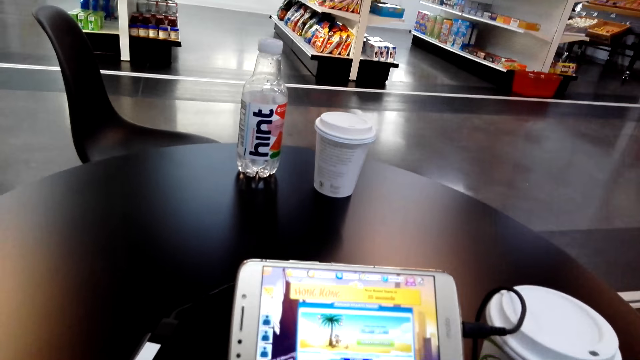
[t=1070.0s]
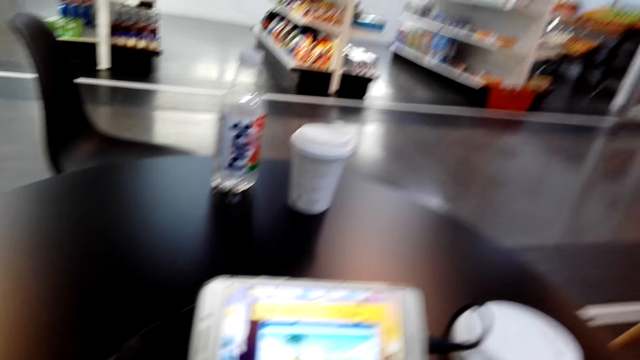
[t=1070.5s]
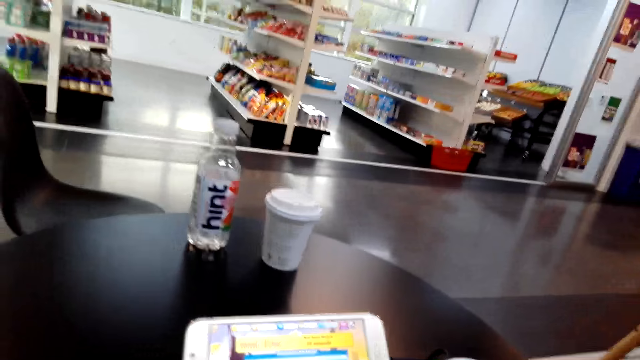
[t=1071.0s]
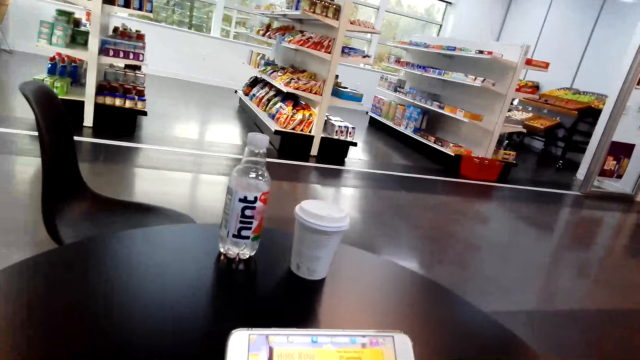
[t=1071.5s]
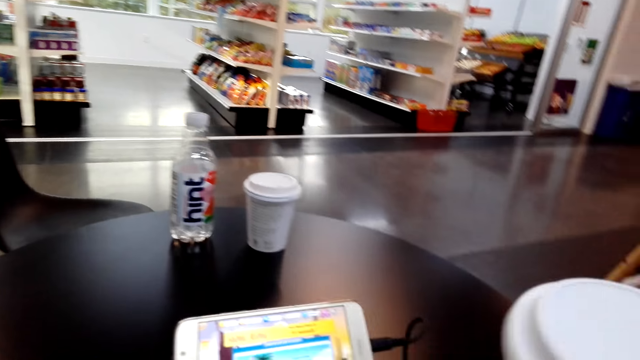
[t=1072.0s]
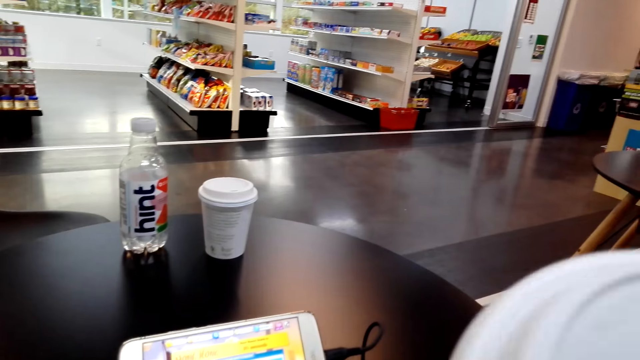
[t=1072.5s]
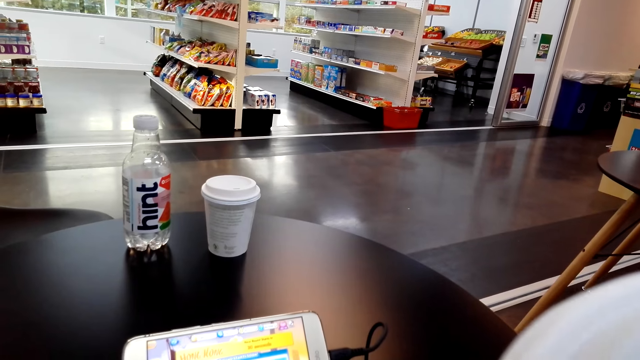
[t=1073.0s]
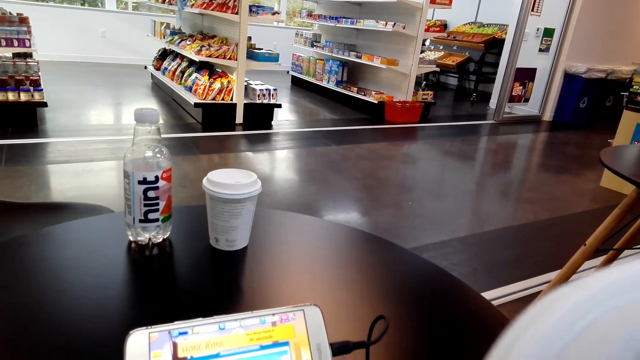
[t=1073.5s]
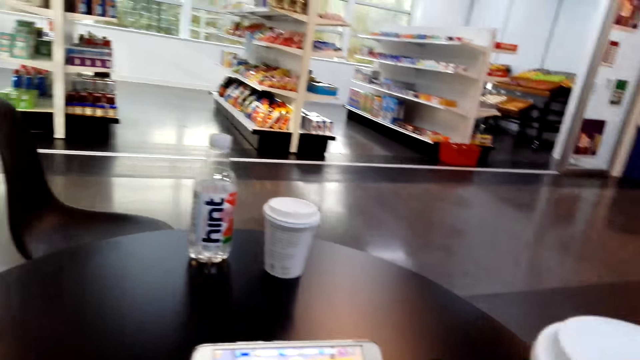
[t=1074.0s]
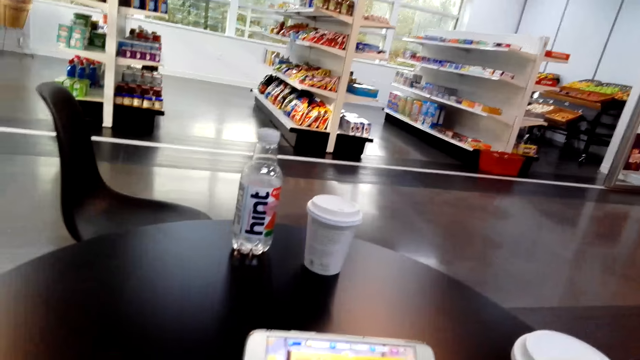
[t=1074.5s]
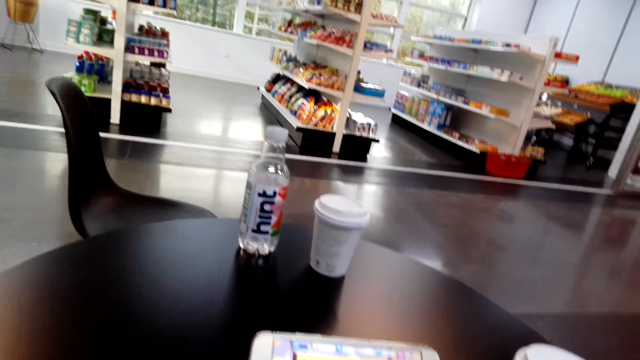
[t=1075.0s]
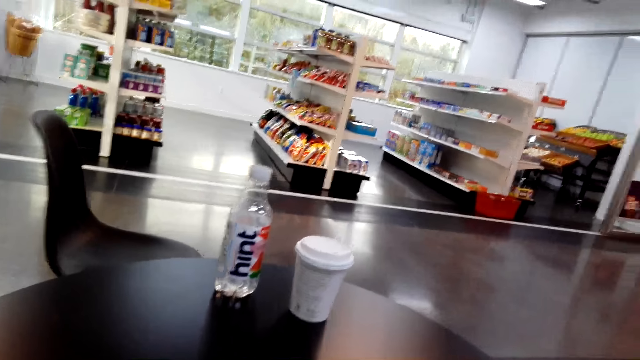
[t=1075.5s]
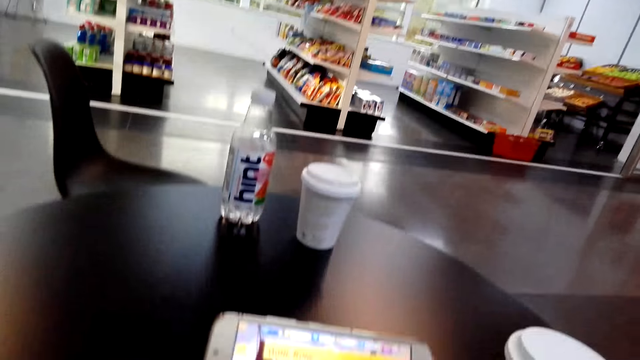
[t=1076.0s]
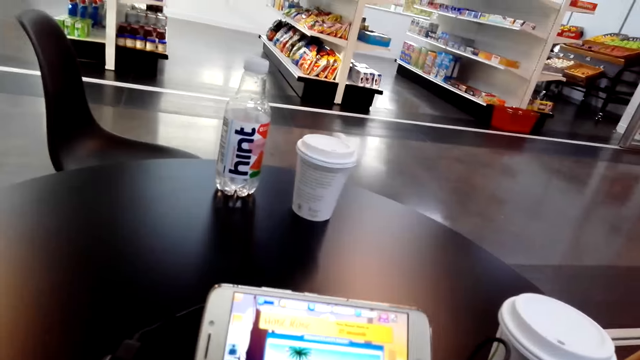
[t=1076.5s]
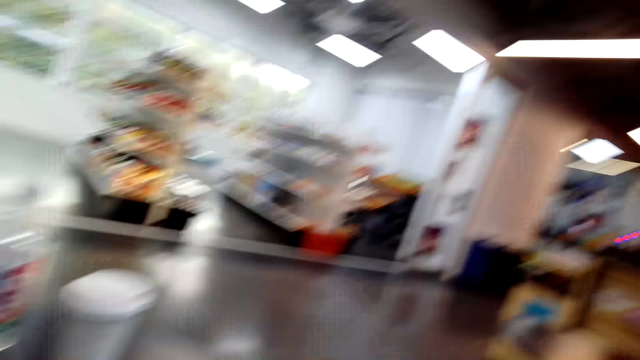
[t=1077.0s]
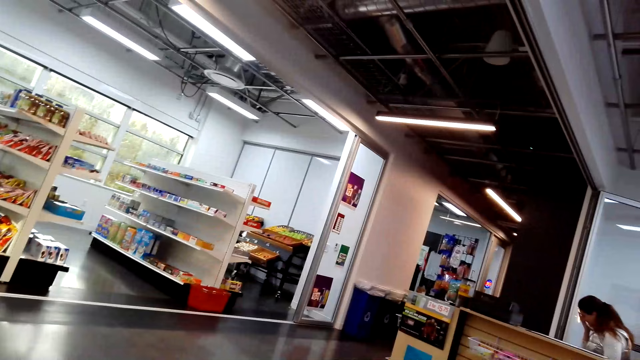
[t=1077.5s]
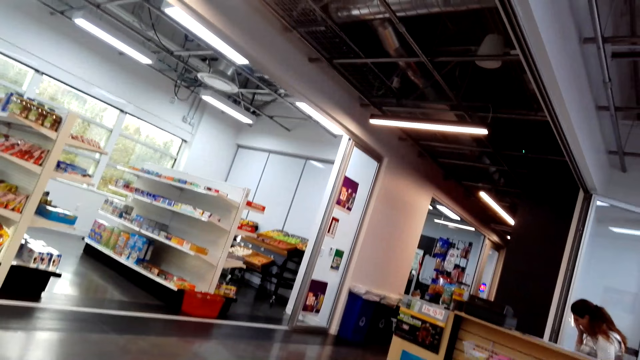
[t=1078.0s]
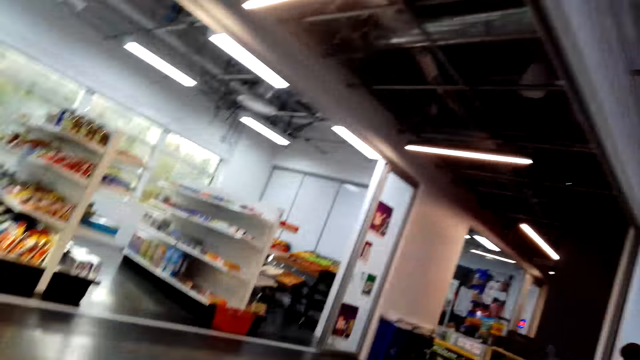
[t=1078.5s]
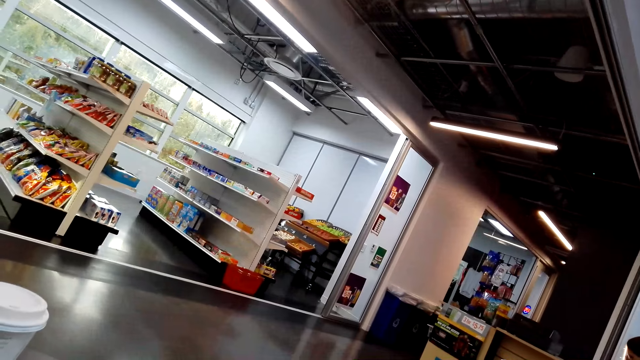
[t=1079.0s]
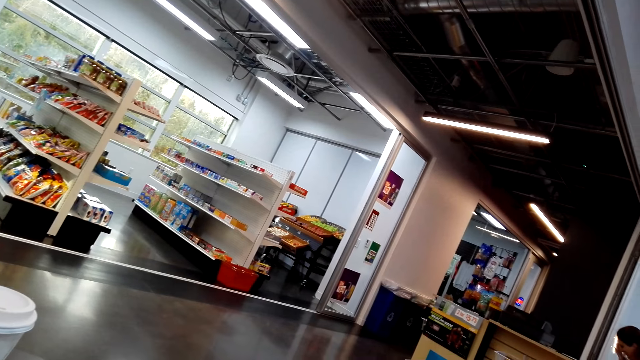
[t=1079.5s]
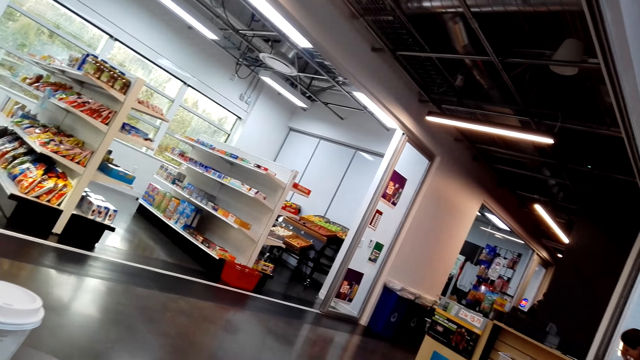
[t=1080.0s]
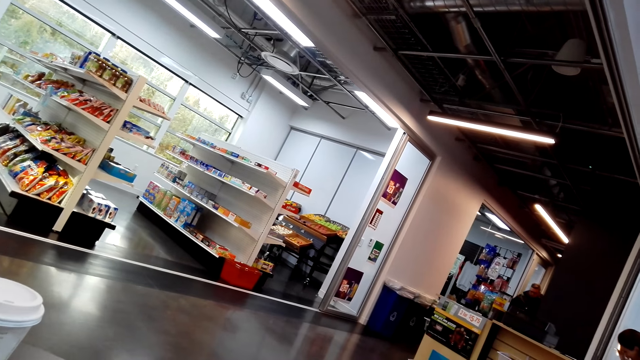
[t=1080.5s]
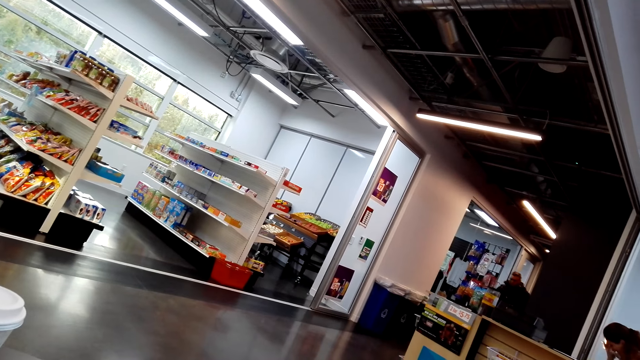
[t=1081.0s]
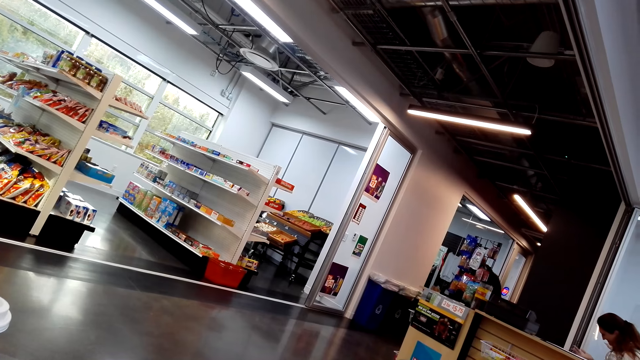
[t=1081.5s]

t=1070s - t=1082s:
The camera wearer takes the drink. They put the drink on the table. They look around.

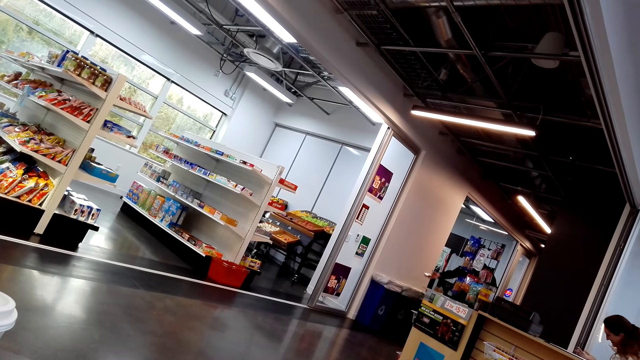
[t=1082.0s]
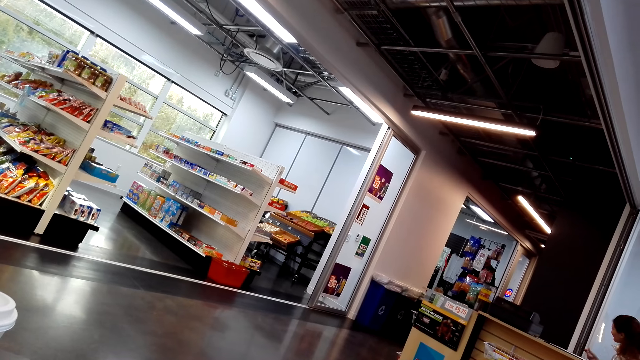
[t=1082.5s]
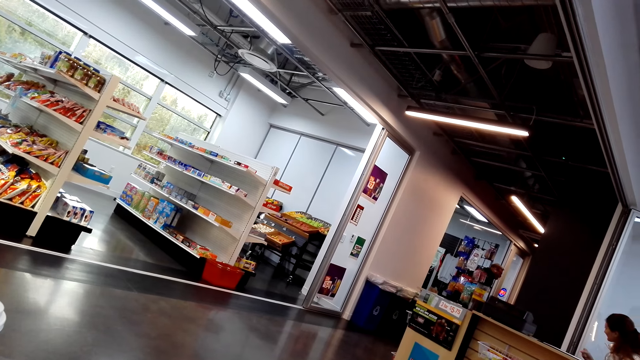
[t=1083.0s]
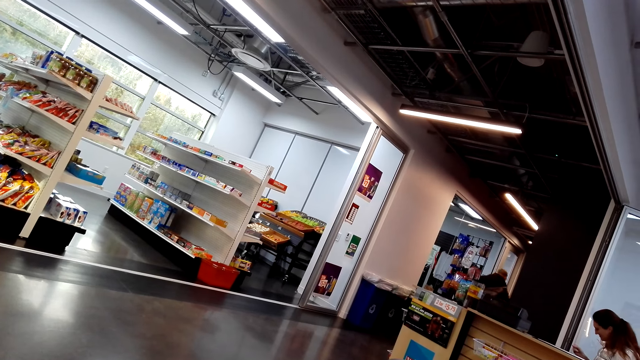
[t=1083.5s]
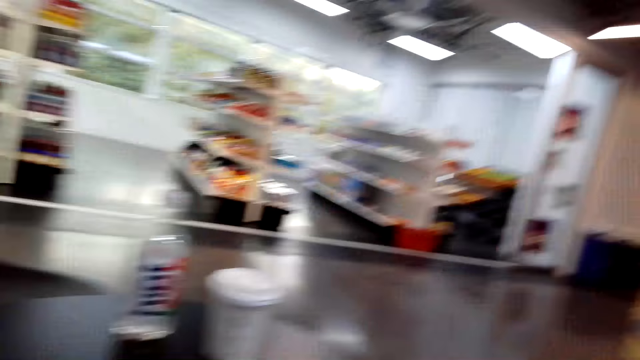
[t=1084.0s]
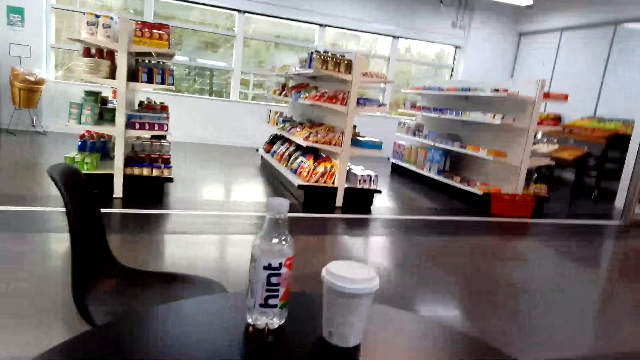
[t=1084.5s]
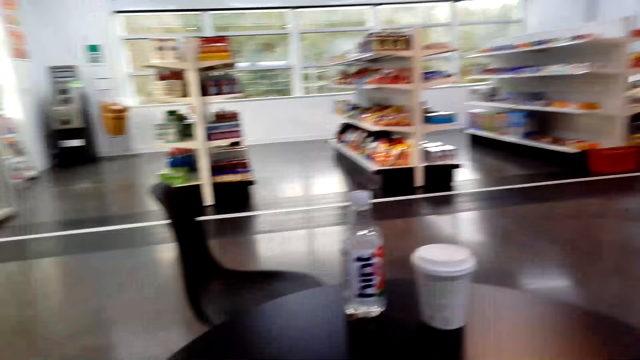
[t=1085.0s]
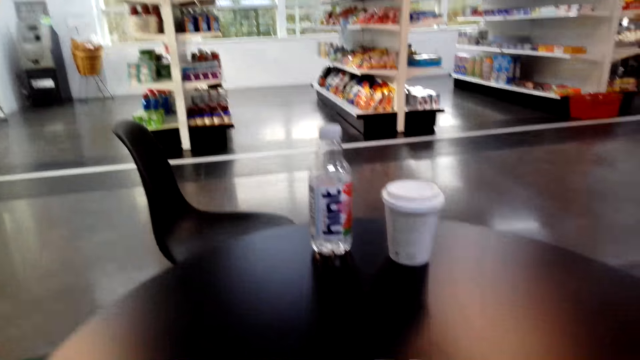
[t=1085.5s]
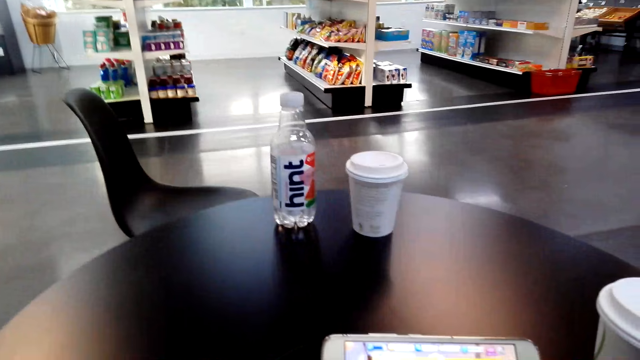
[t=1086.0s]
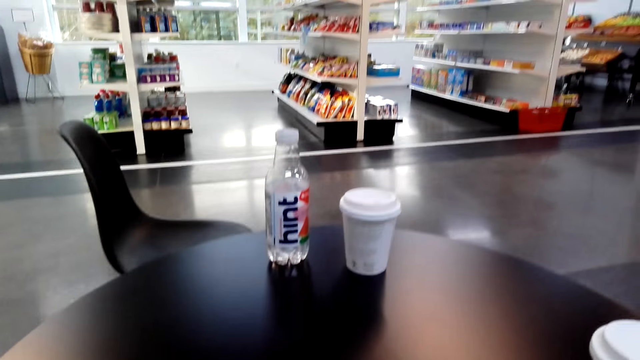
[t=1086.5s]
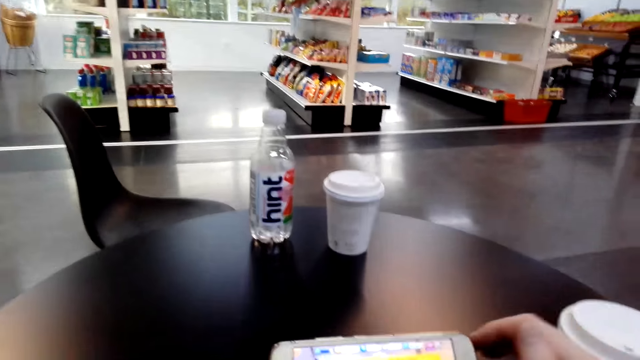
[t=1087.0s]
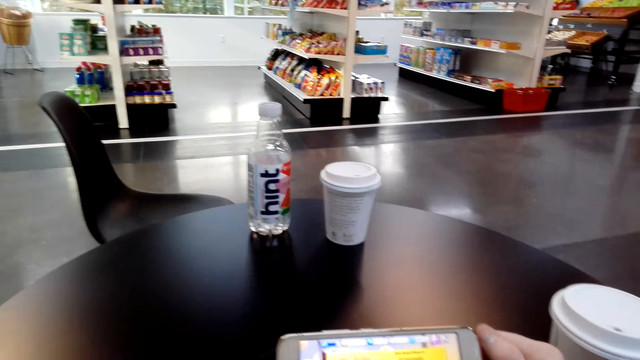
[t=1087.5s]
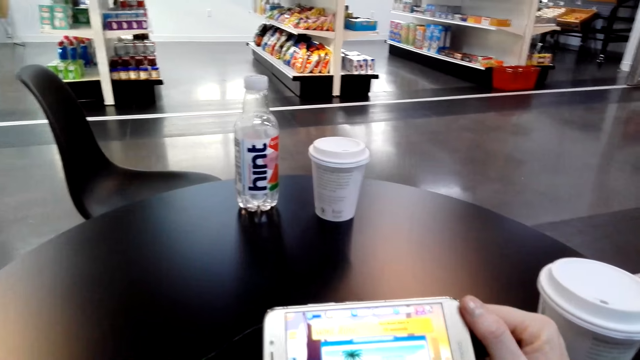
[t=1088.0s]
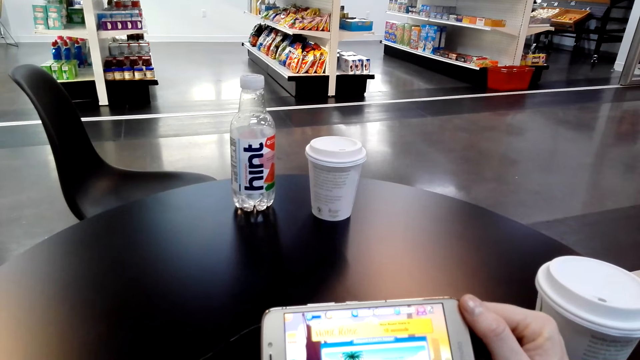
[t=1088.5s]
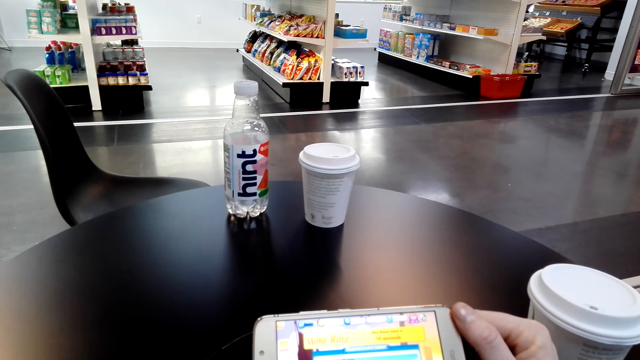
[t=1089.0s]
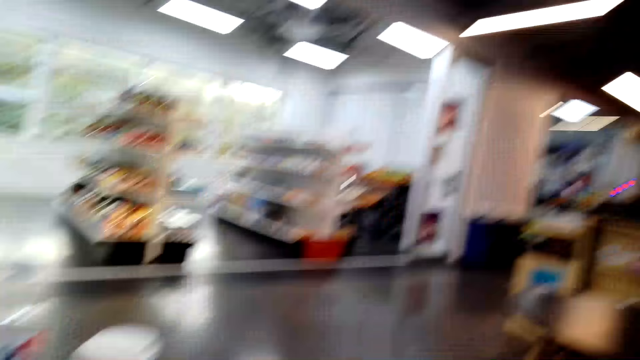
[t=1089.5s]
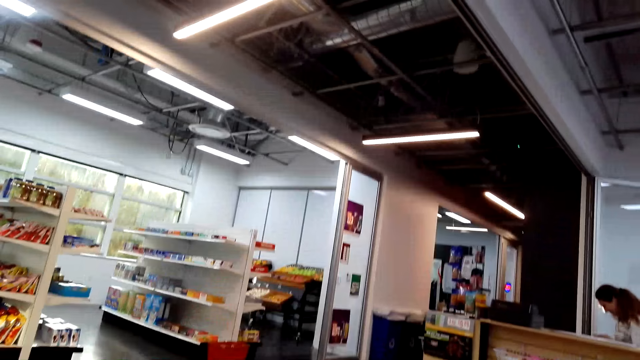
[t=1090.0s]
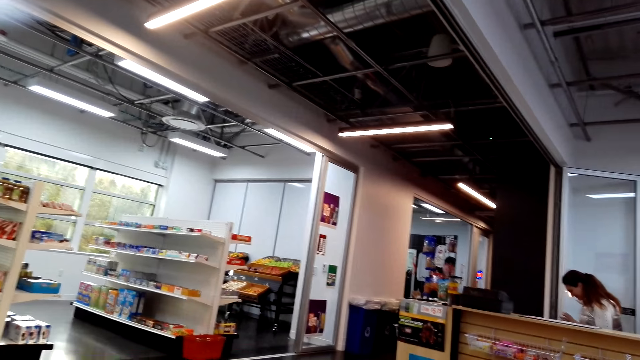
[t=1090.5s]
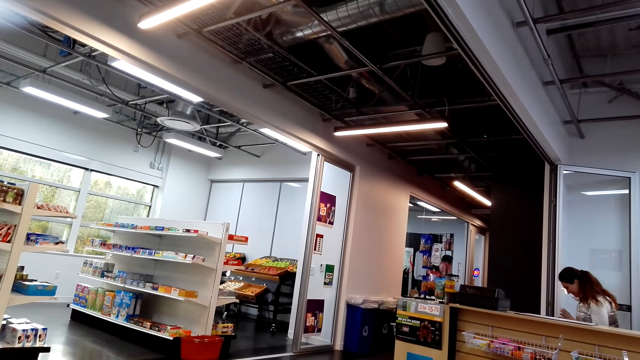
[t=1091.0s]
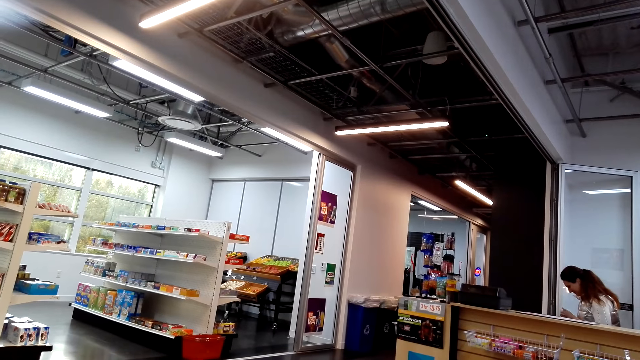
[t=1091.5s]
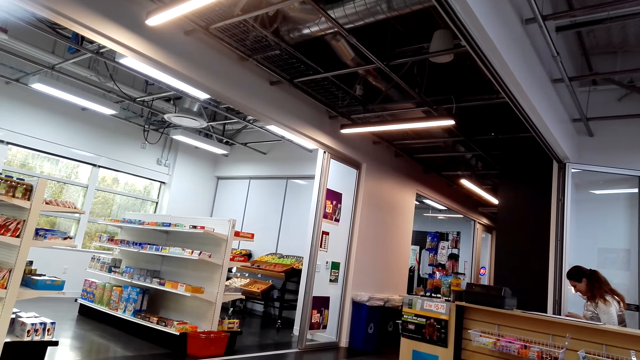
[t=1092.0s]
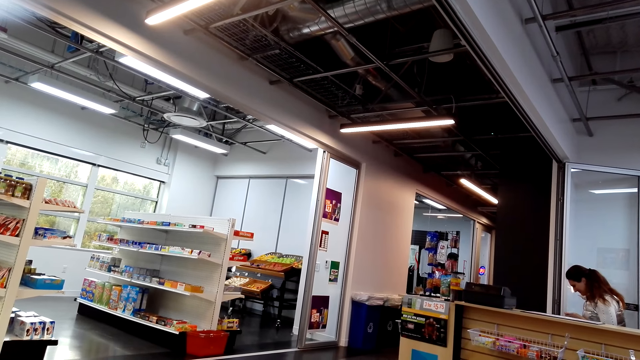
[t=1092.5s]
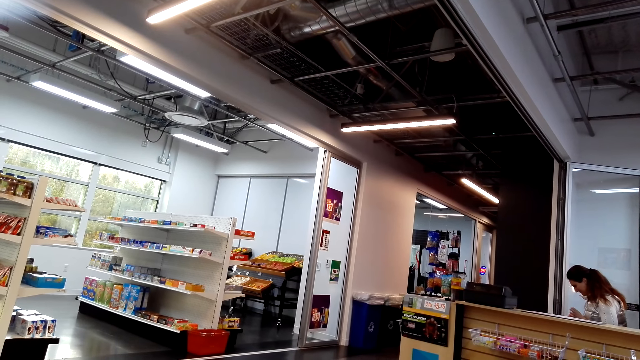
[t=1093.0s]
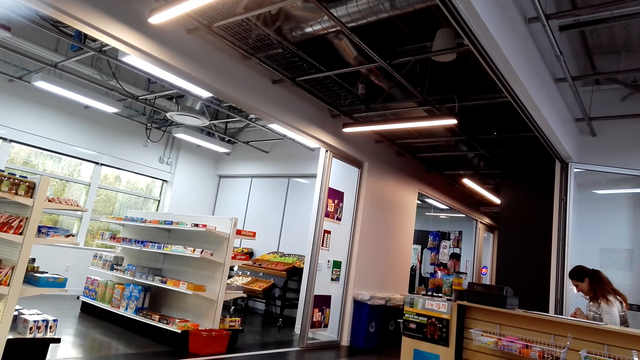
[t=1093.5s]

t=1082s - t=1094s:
The camera wearer plays the phone game.
